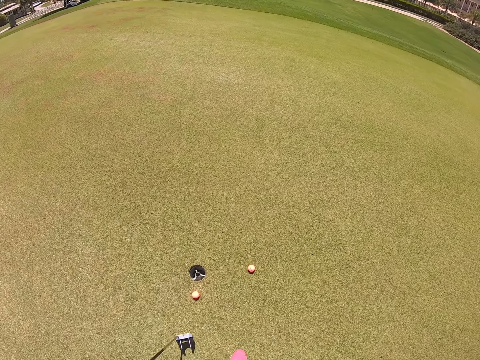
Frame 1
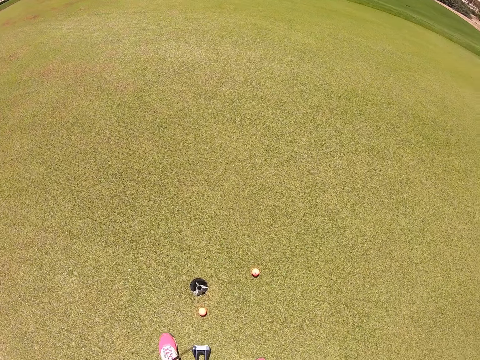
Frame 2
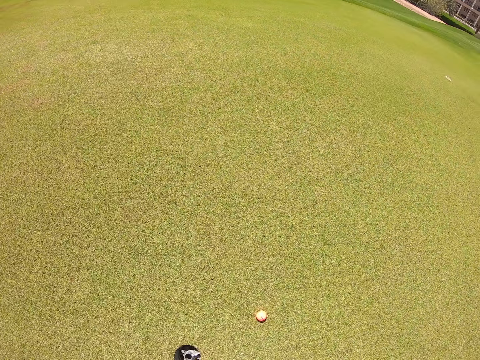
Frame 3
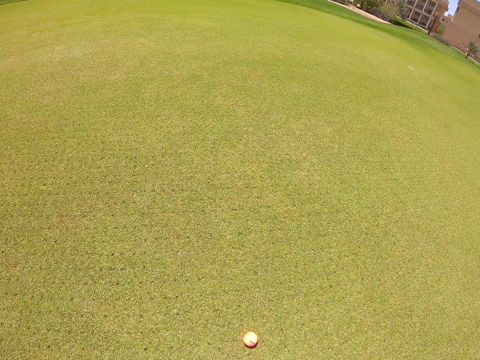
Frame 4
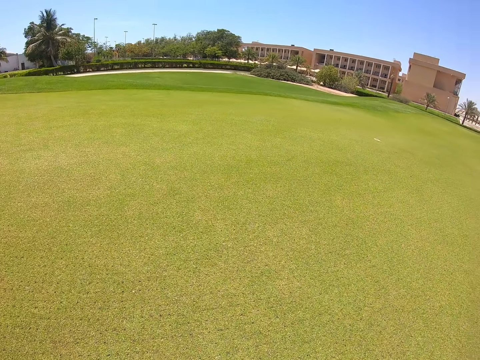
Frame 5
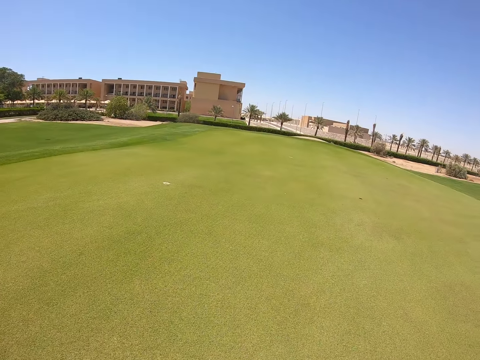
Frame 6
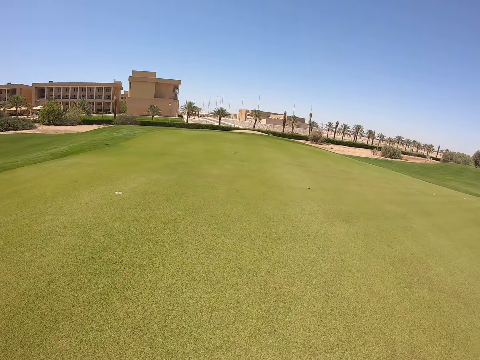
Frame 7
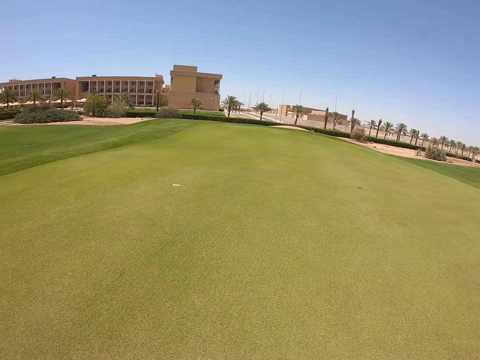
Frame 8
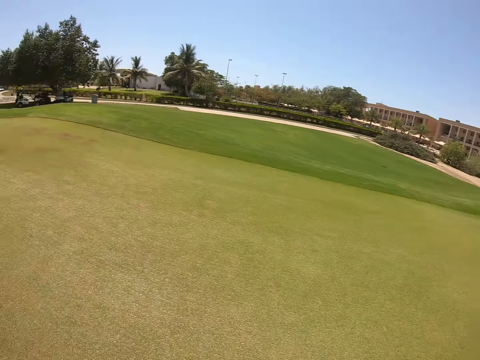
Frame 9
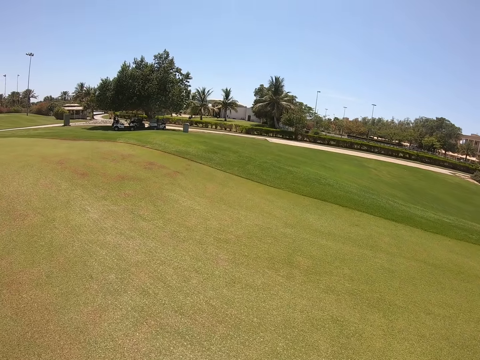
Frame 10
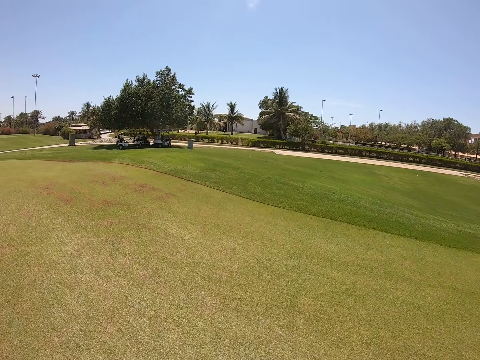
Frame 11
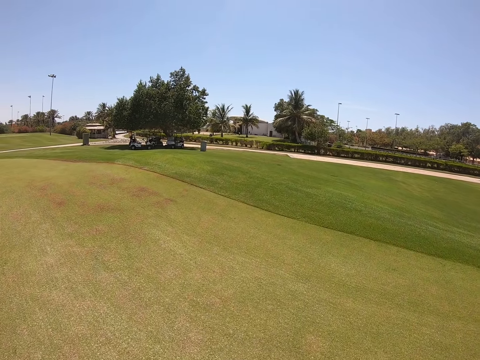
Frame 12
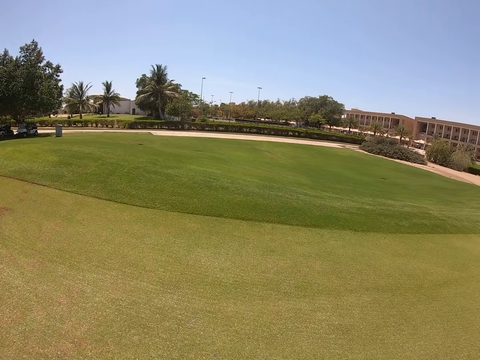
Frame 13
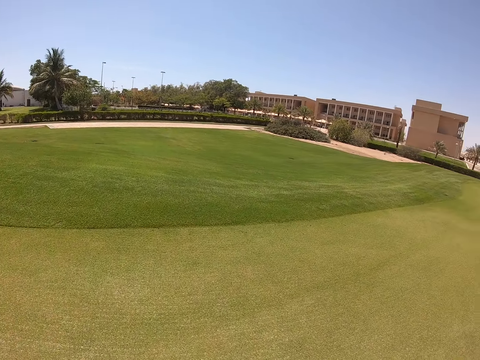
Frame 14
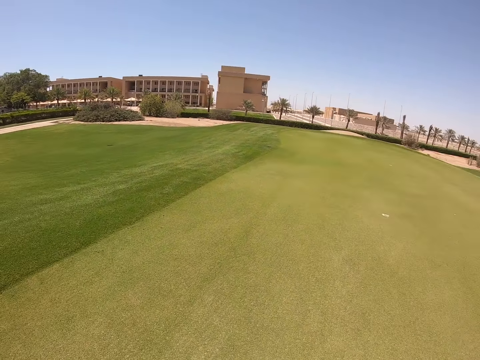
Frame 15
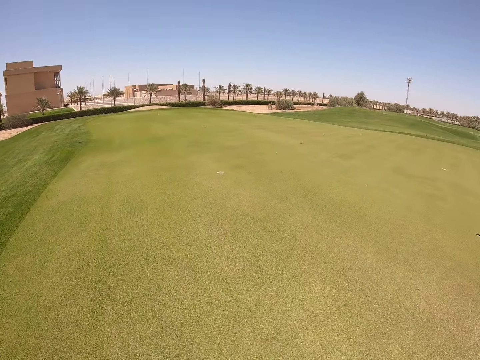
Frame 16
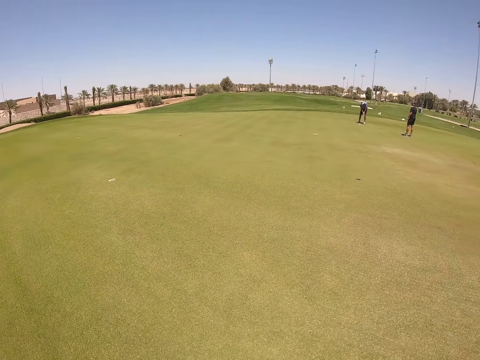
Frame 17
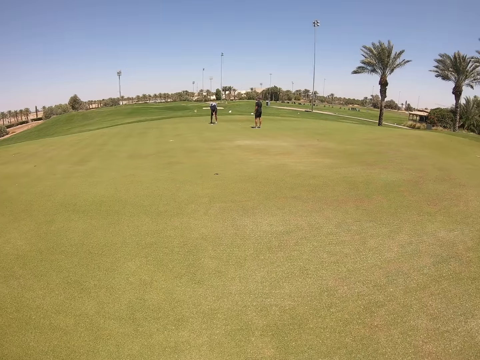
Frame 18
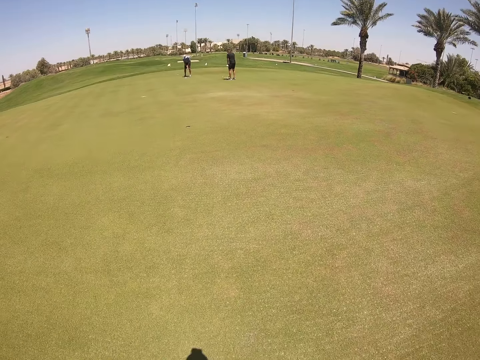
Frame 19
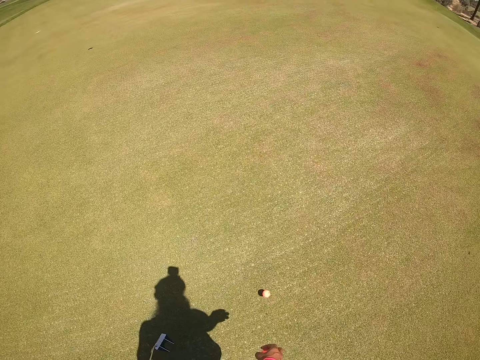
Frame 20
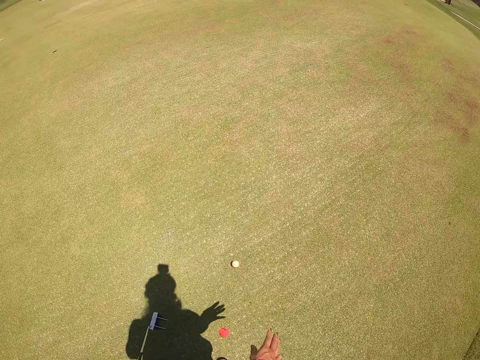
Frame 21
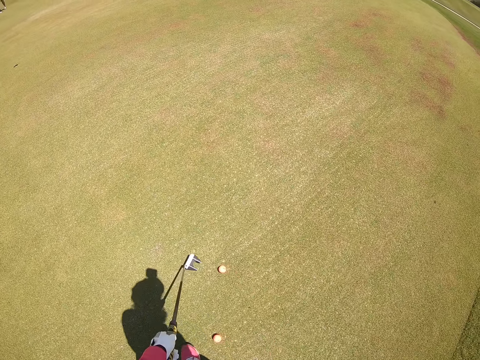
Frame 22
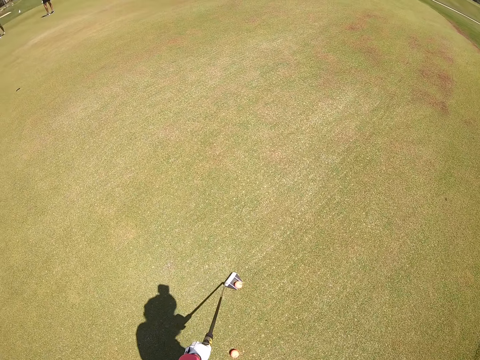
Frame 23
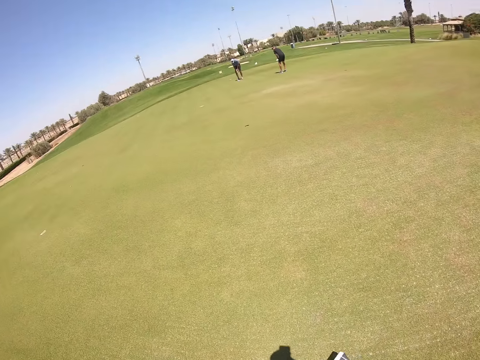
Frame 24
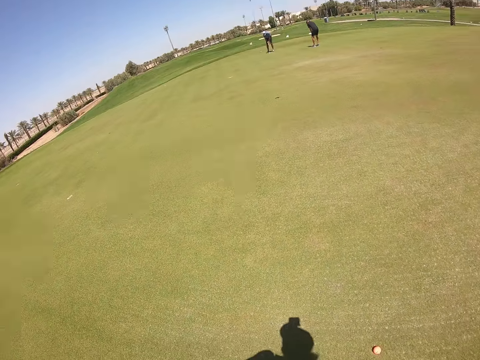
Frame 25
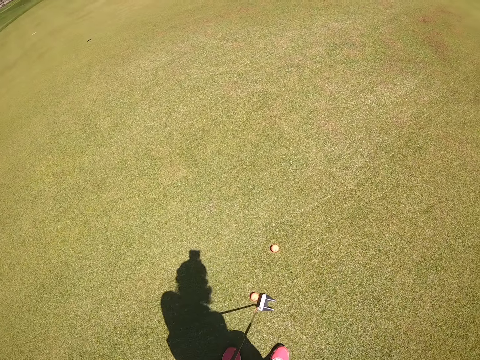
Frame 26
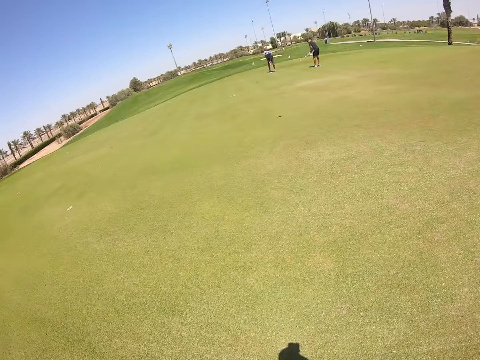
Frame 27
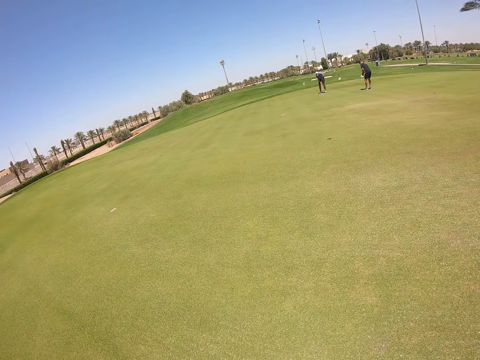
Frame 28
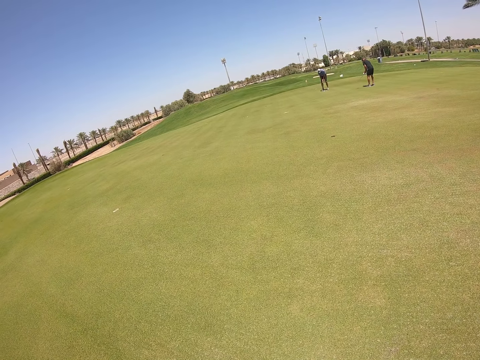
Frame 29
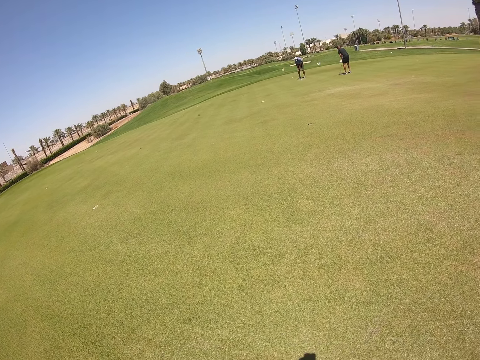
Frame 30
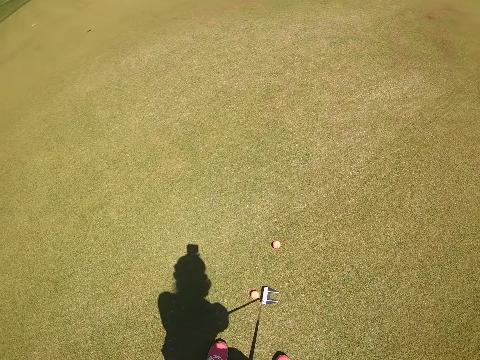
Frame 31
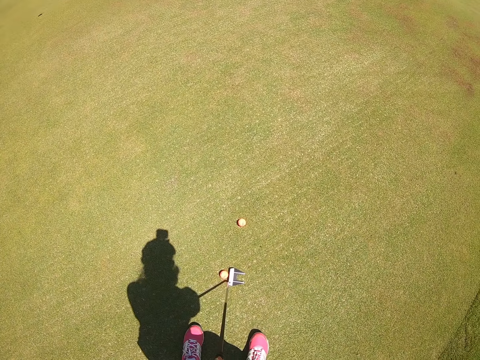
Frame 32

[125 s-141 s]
The camera wearer picks up the golf balls on the grass. They walk on the grass. They look around. They drop the golf balls on the grass. They aim the golf club at the golf ball.

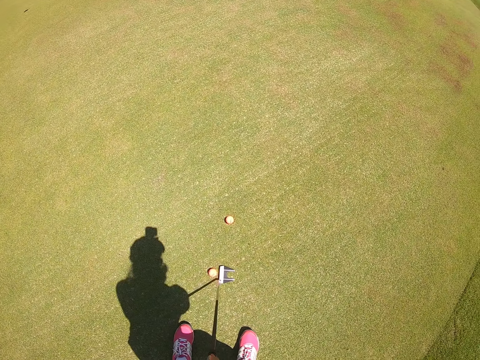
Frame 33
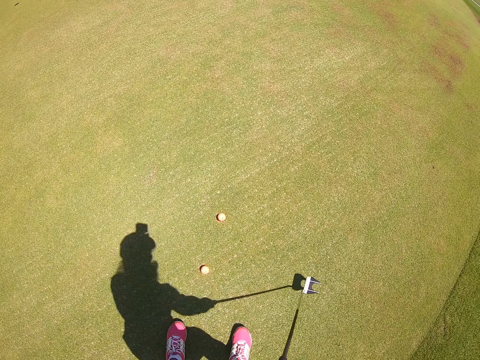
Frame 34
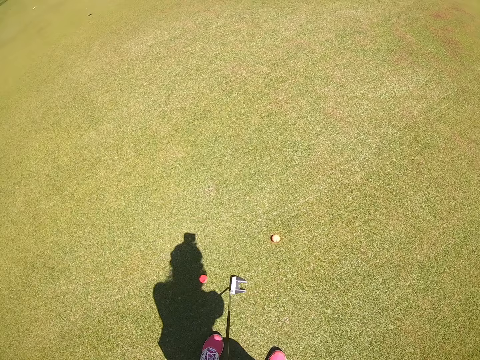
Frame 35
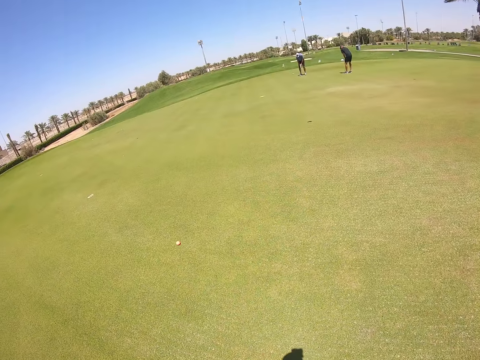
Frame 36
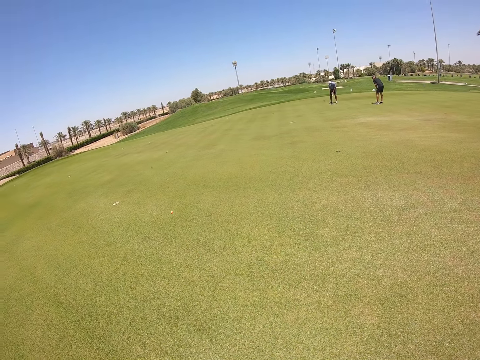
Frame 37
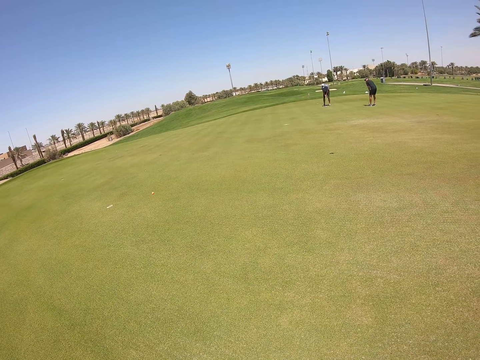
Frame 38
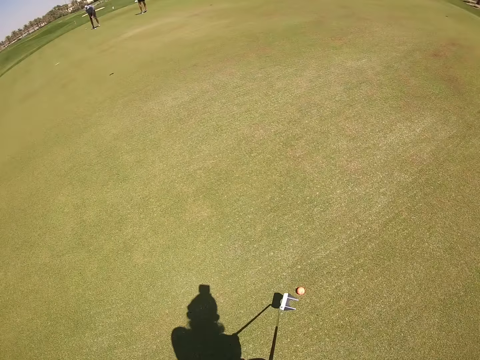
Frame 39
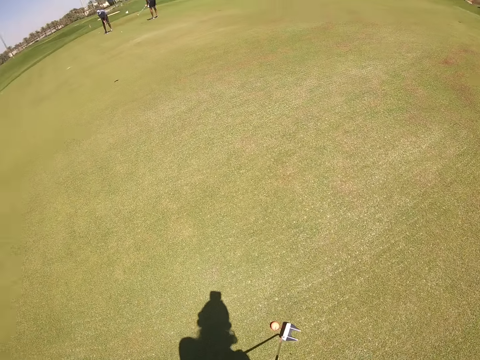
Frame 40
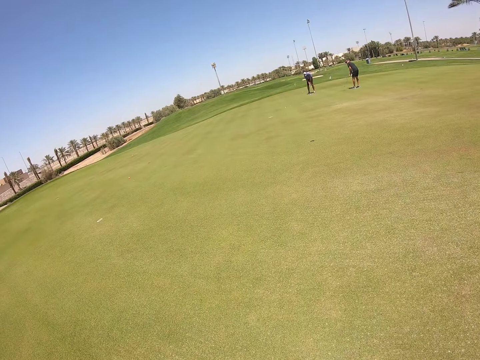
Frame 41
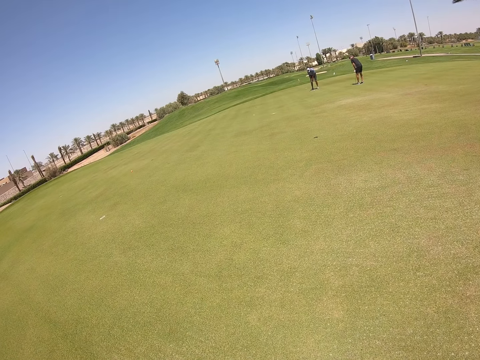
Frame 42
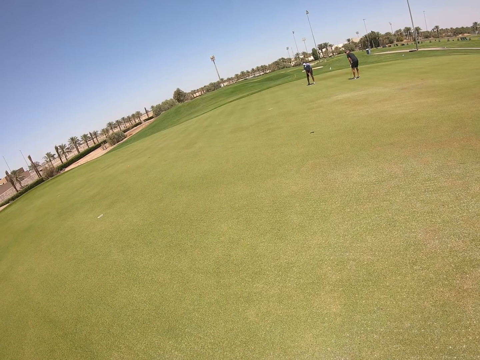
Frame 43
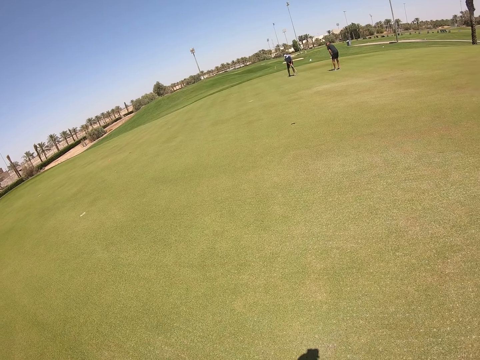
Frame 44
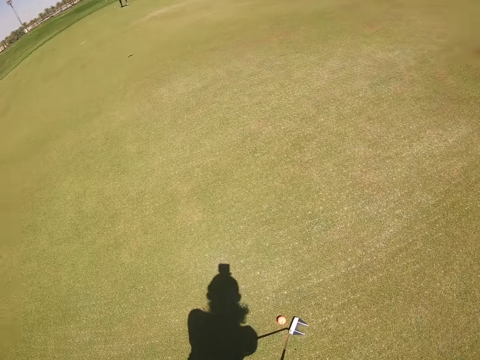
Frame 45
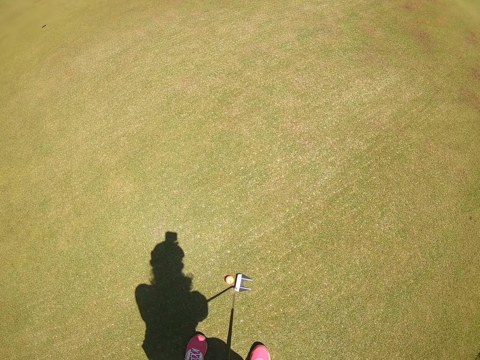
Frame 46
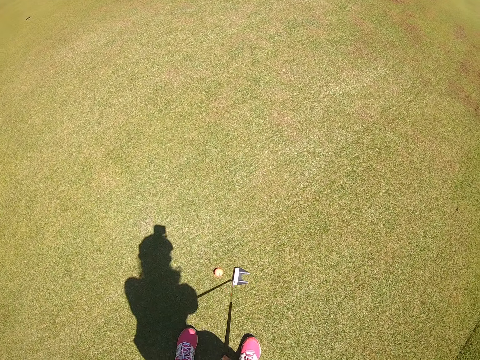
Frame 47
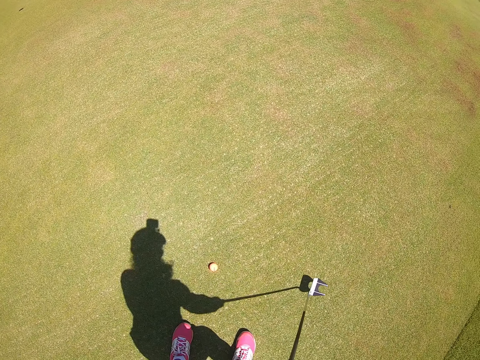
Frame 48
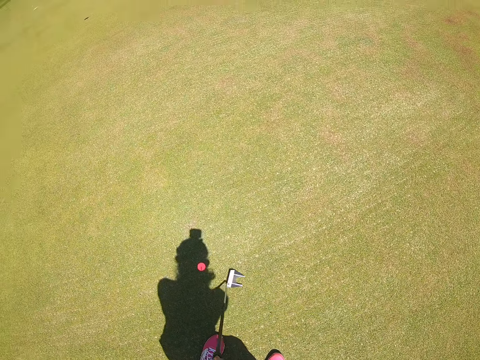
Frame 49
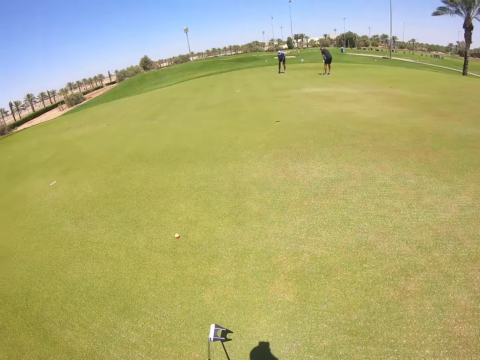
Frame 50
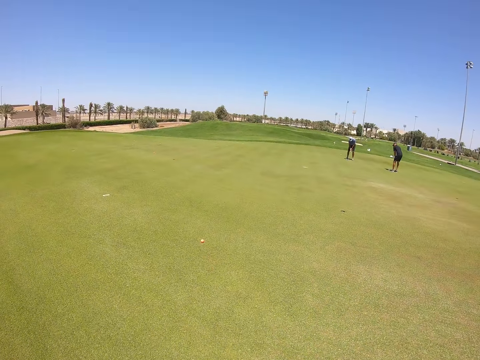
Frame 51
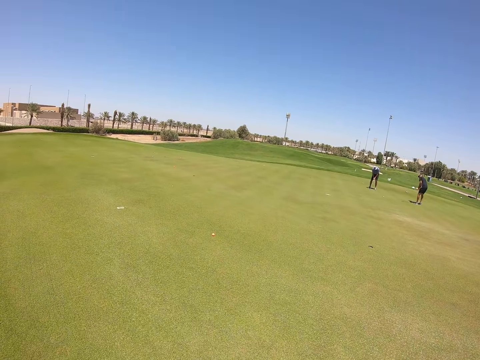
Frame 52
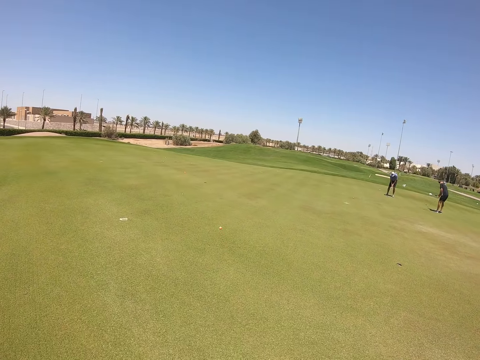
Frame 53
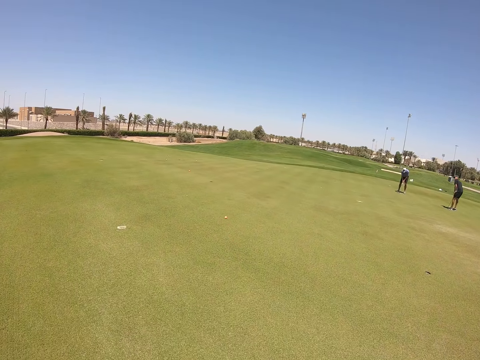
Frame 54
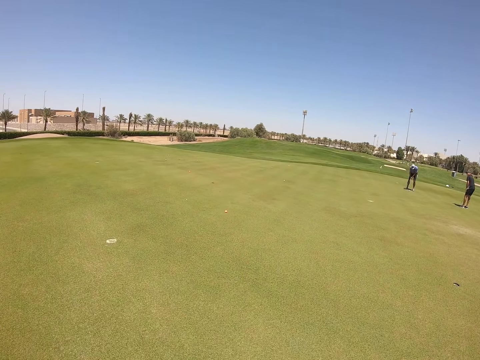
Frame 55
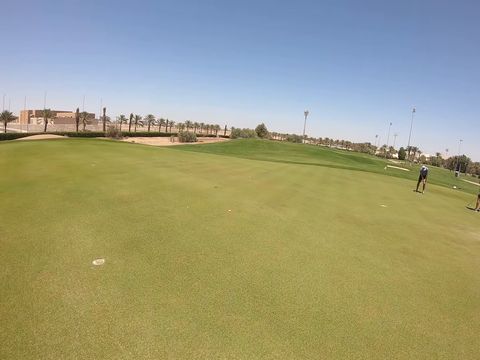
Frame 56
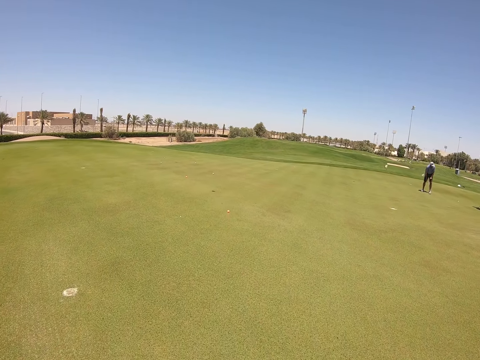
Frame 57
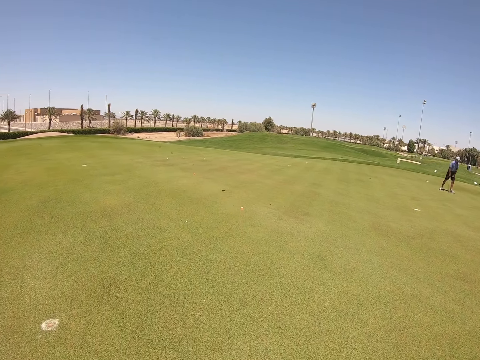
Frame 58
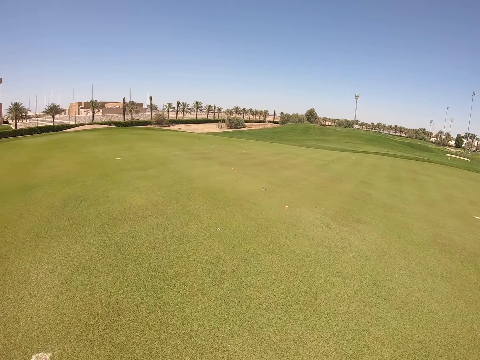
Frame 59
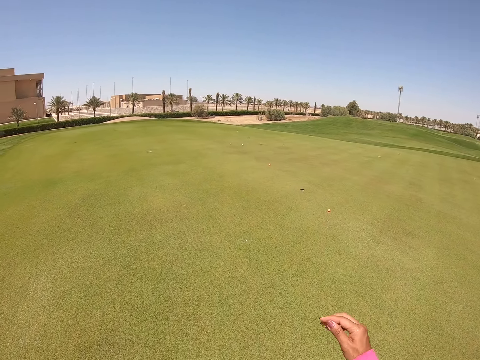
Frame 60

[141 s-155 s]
The camera wearer hits the golf ball with the golf club. They aim the golf club at the golf ball and hit the golf ball with the golf club. They walk on the grass.
